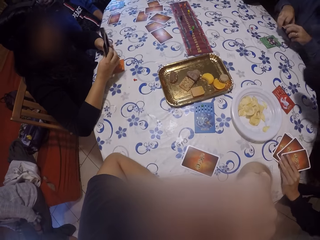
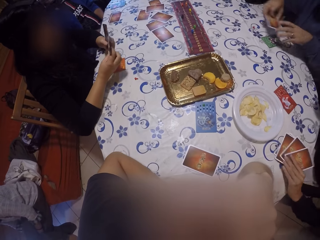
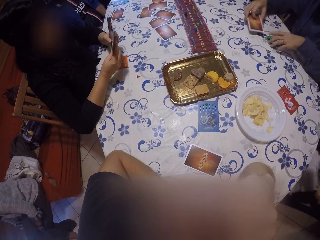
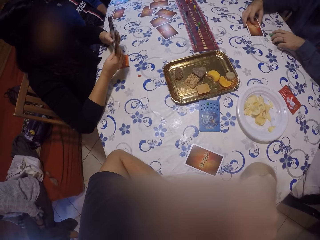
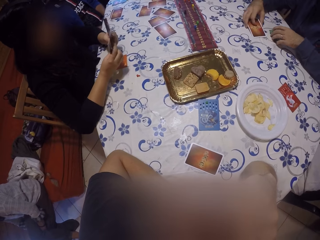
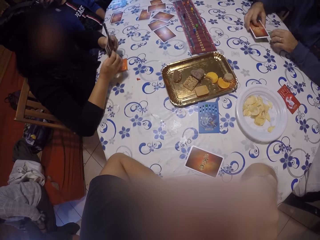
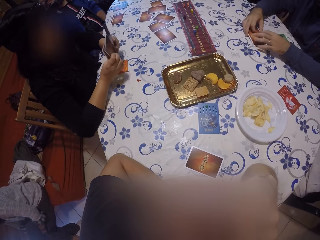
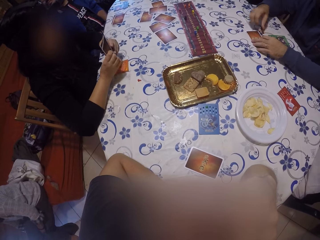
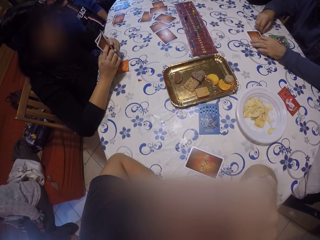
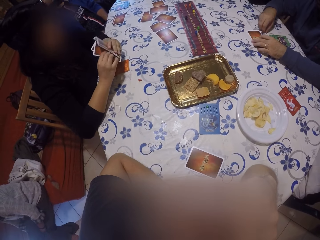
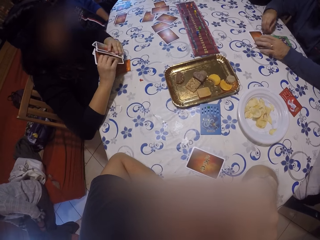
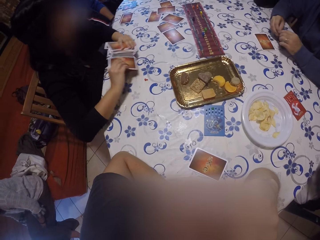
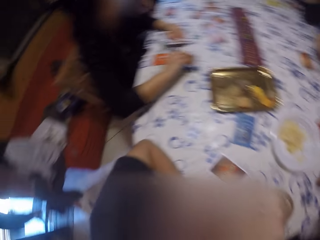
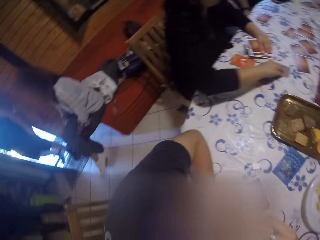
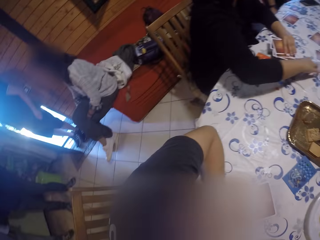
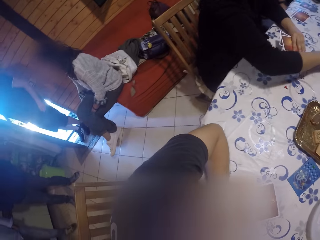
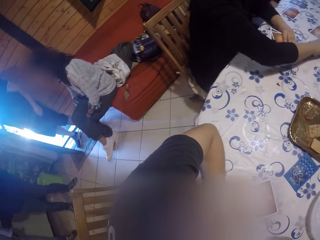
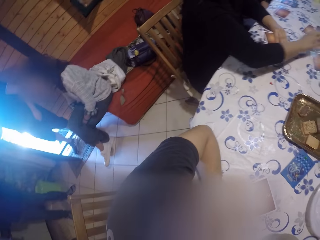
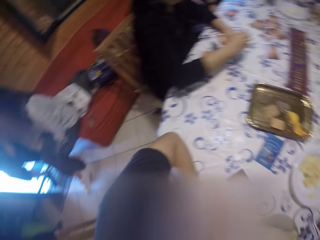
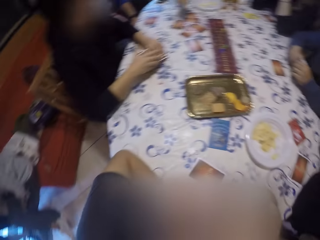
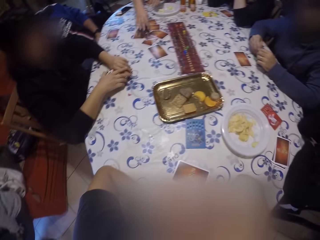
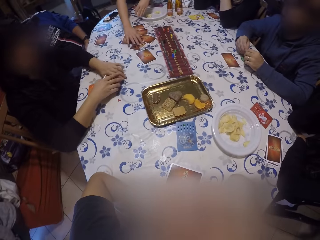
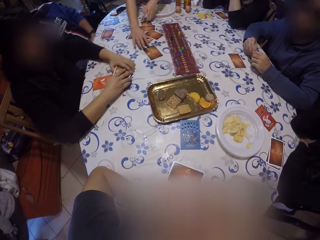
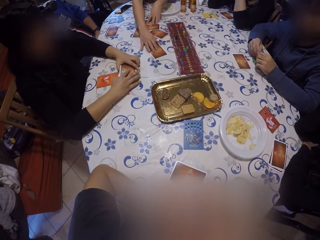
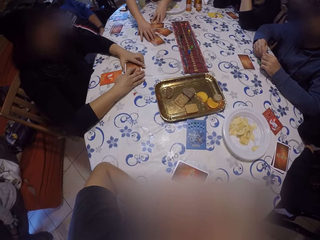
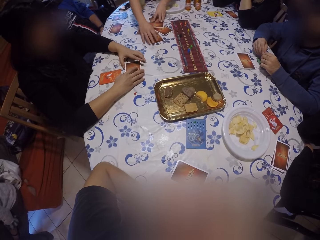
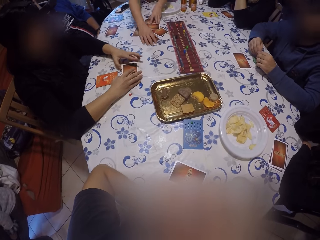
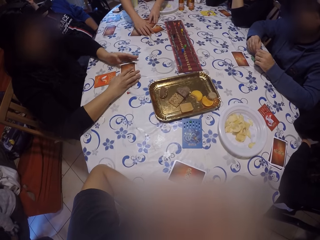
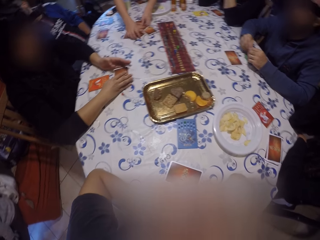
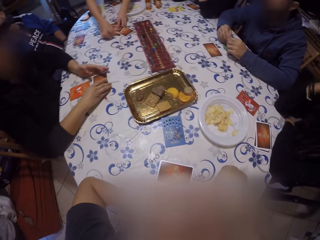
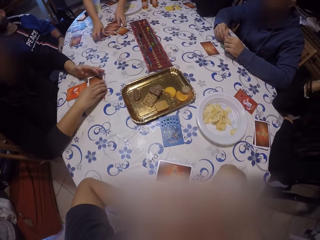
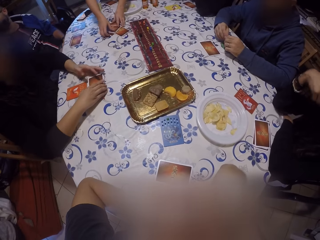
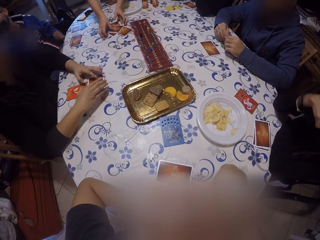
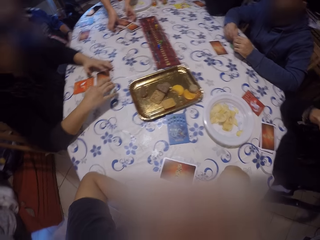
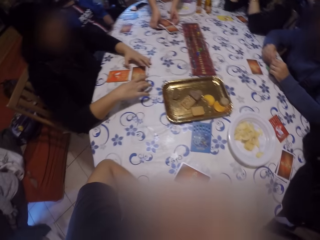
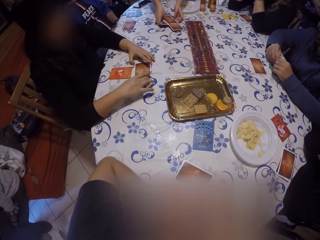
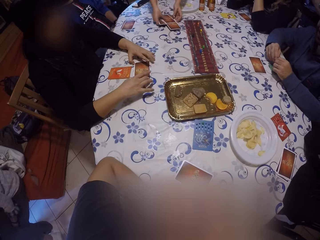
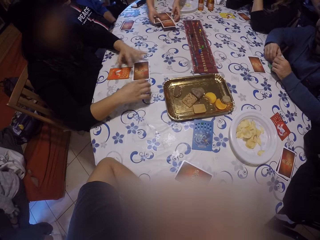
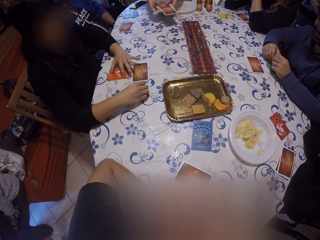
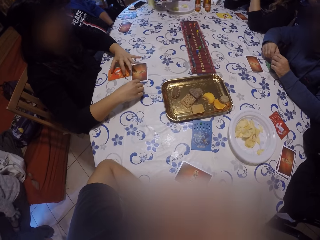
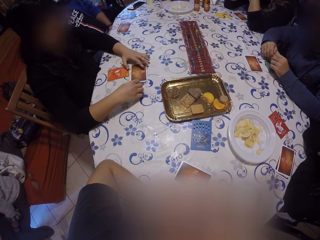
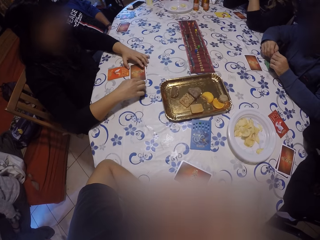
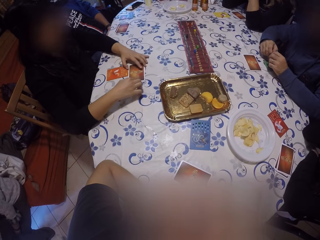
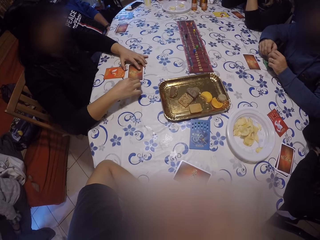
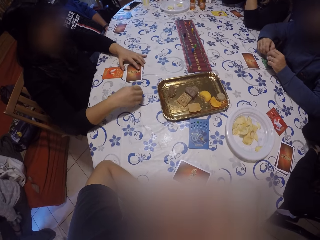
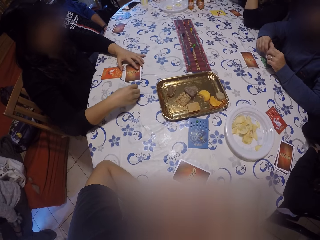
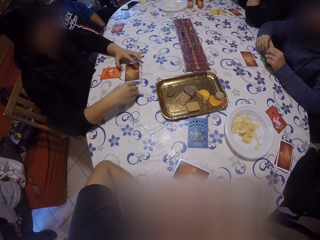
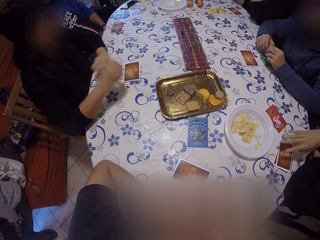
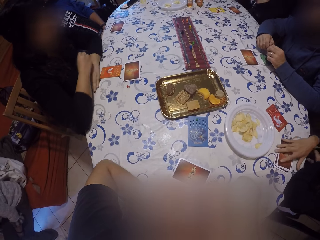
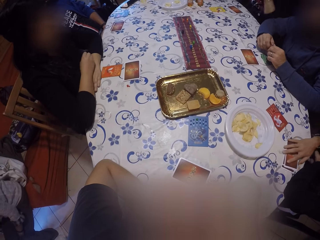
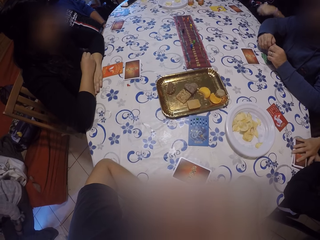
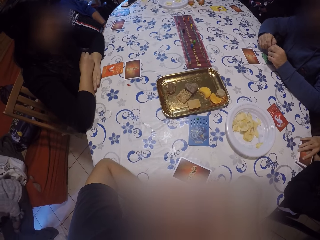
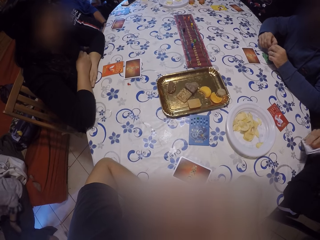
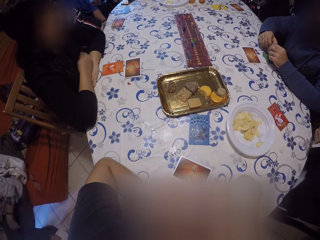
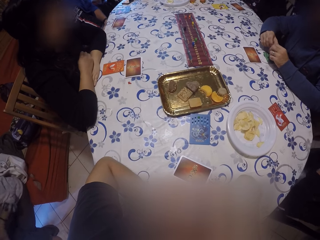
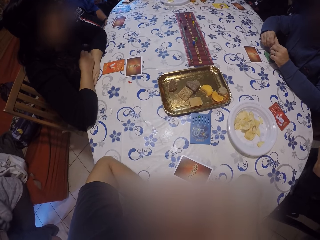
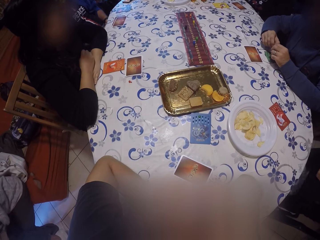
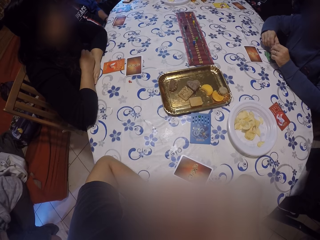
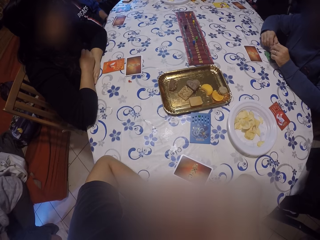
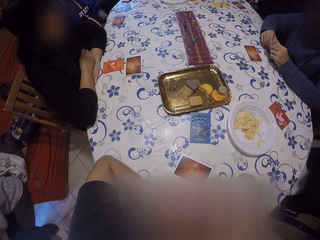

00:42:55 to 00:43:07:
A man holds the cards with both hands. A person arranges poker cards. The man places the cards on the table with his right hand. Another person holds a poker card on the table. The man picks a pin on the table with his left hand, and holds the pin with both hands. A woman picks a card from the cards with her right hand. She places the card on the table with her right hand, and adjusts the cards on the table with her right hand. Two more persons stand near another person. The camera wearer looks around. The first person plays poker cards. One of the two persons walks around. The woman holds the cards with both hands. Another woman gathers some cards on the table with both hands. The first woman places the cards on the table with both hands. Another person takes poker cards on the table. The first woman adjusts the cards with both hands. Another person sits near the second person. The other woman picks the cards from the table with both hands. The first person arranges poker cards on the table. The first woman adjusts a card on the table with her left hand. Another man picks some cards on the table with his right hand.

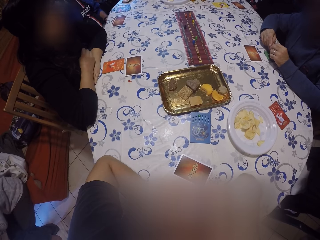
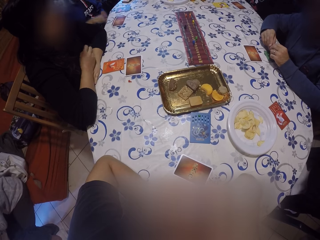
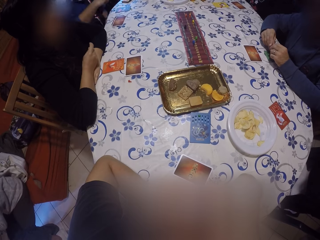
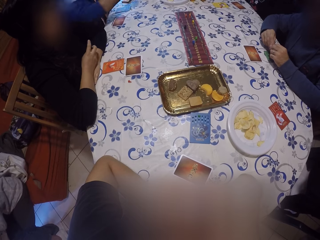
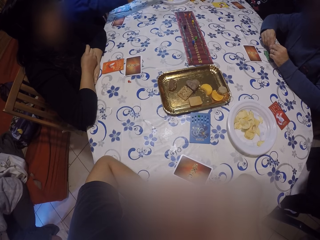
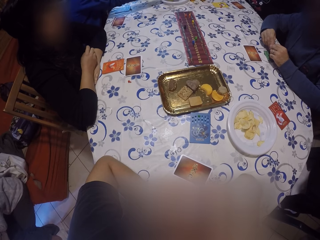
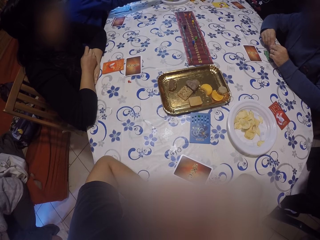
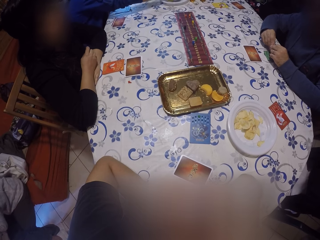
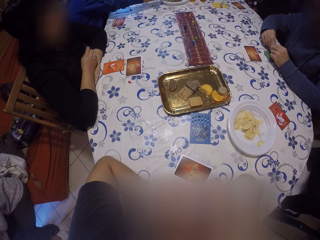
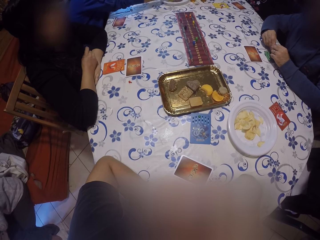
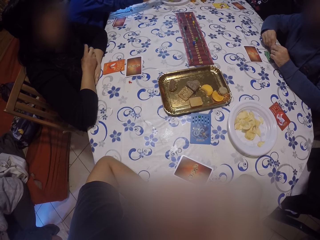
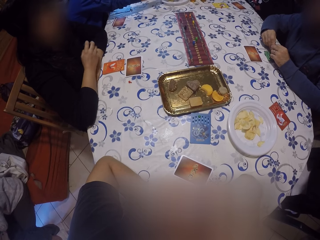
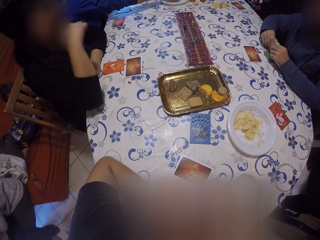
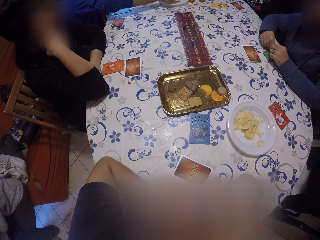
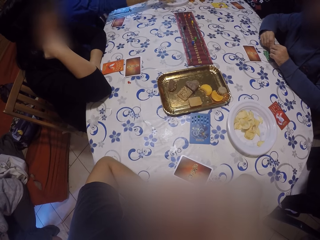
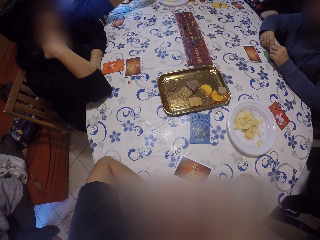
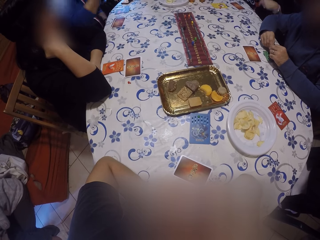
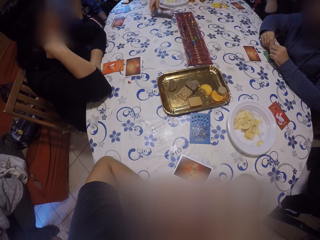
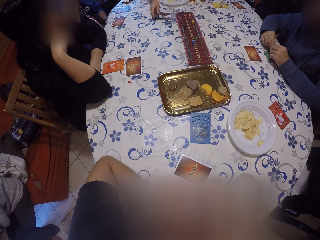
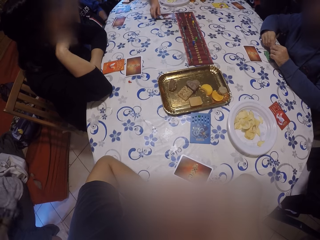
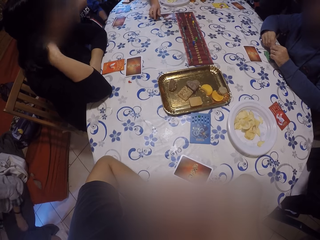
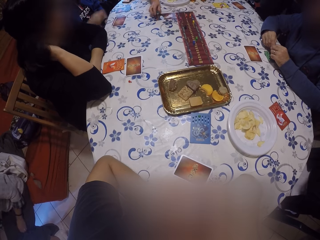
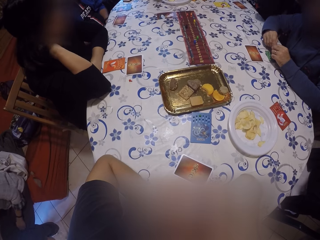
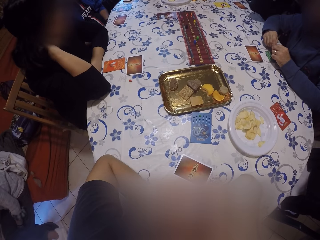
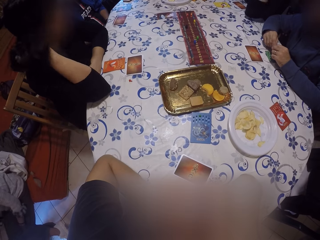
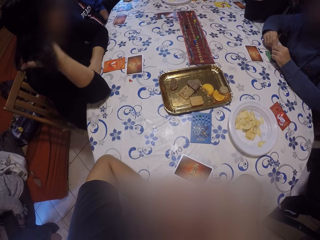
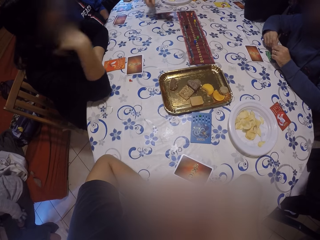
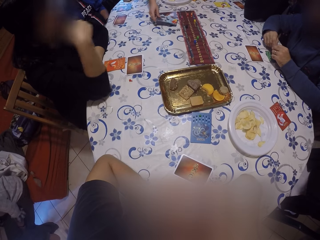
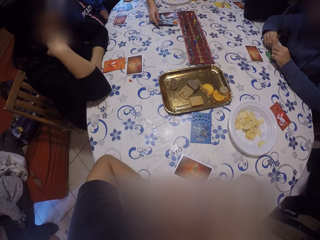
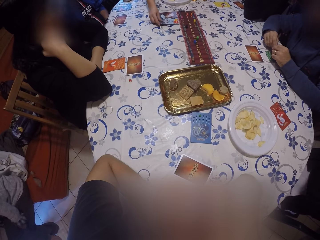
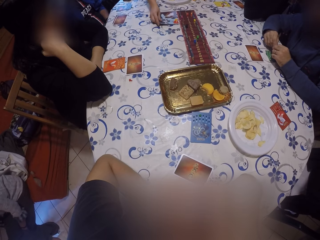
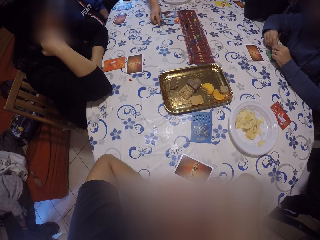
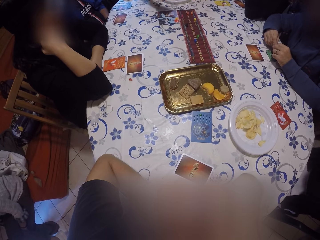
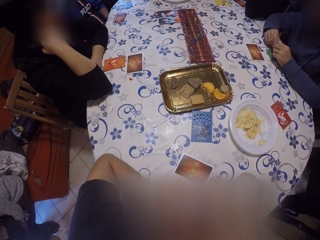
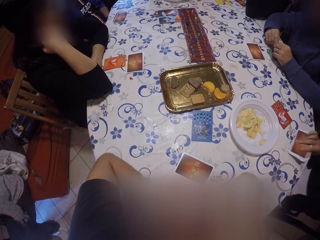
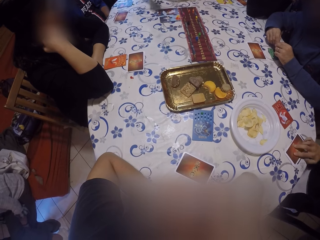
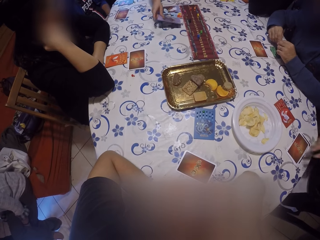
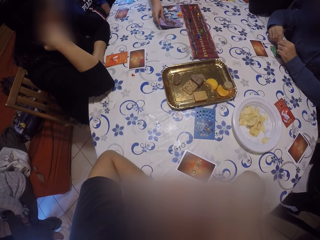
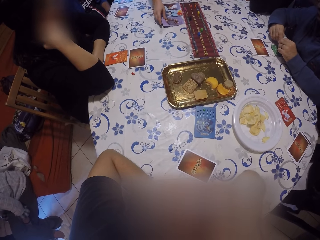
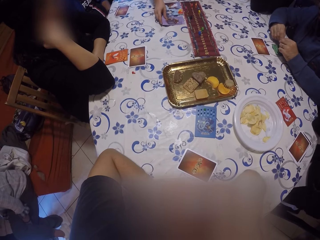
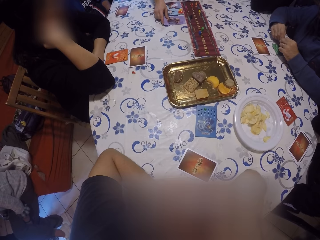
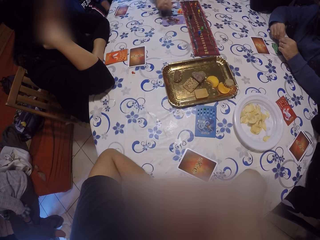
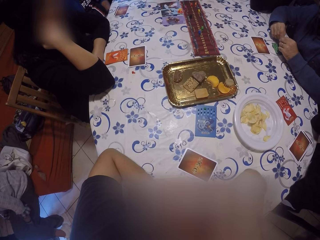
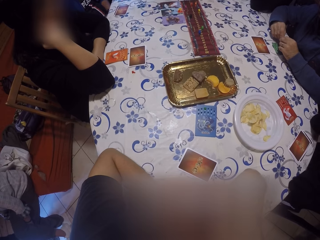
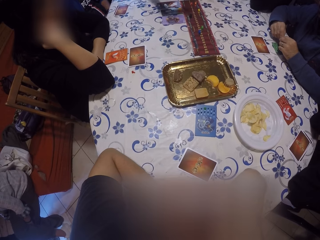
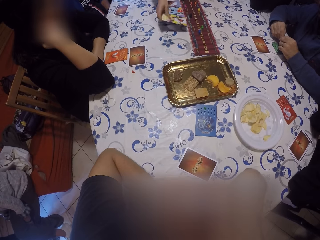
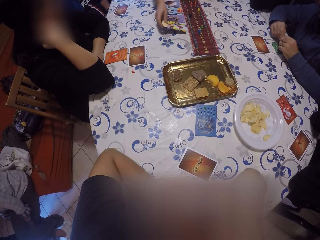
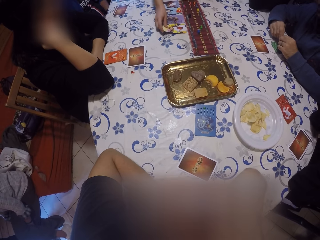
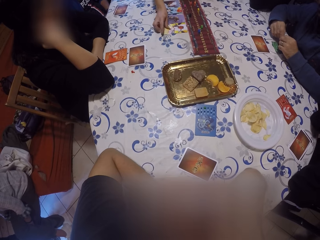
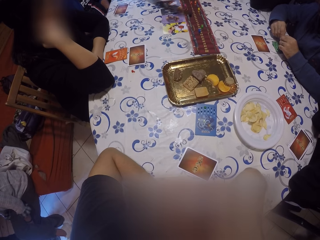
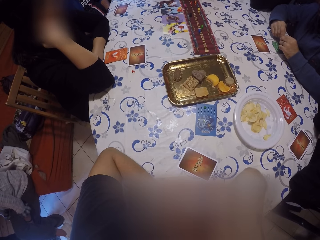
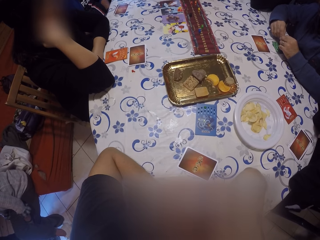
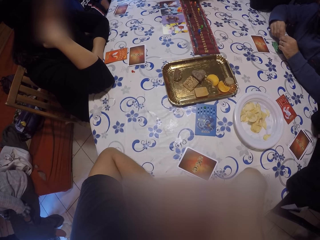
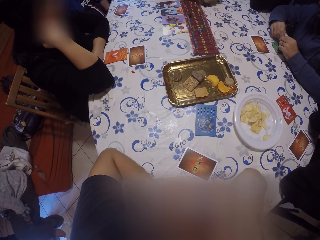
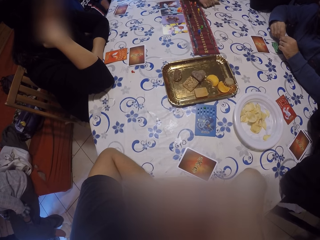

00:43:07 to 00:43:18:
A person stretches a hand on the table. Another person touches their face. The first person removes the hand from the table. A man places a card on the table with his right hand. Another person arranges poker cards on the table. A woman places a card on the table with her right hand. Another man places the cards on the table with his right hand. The woman places a card on the table with her right hand. She places a card on the table with her right hand again.
